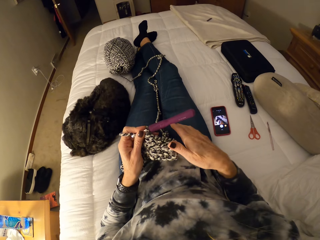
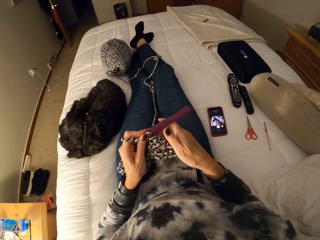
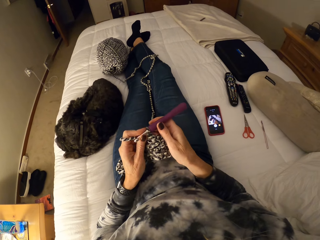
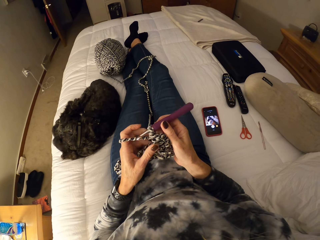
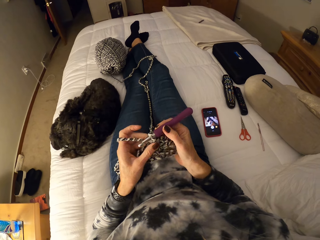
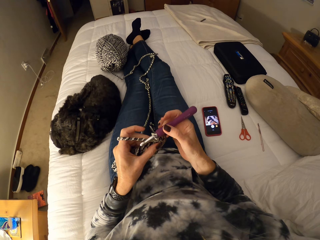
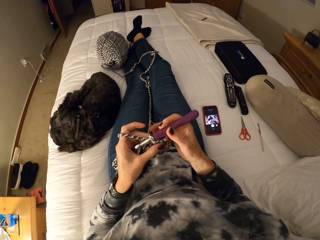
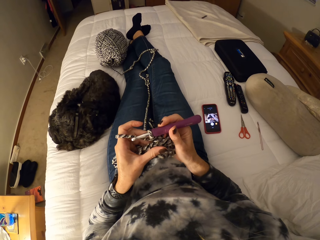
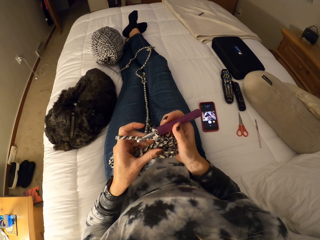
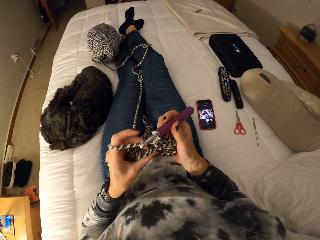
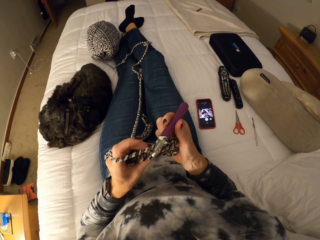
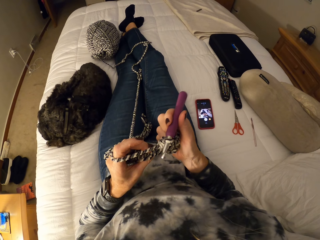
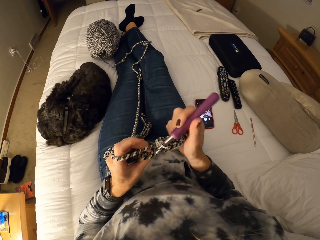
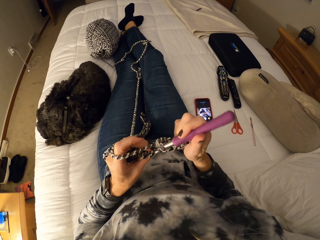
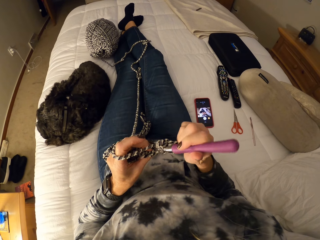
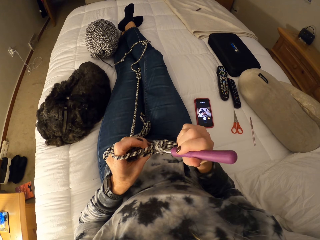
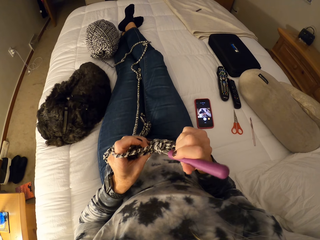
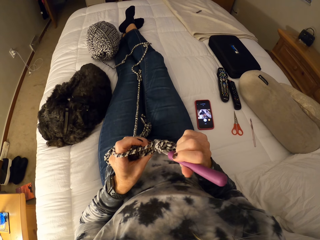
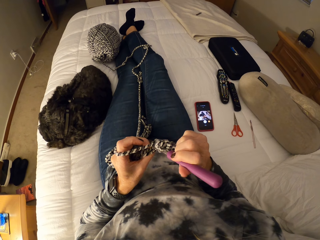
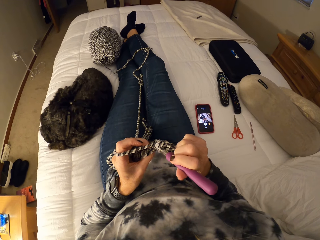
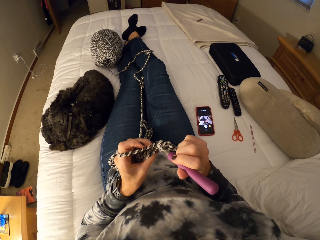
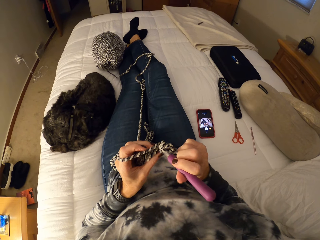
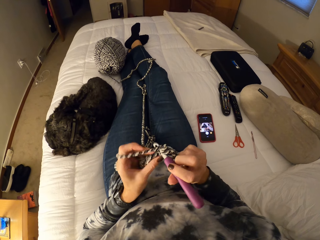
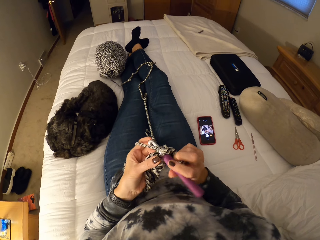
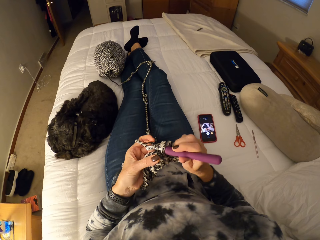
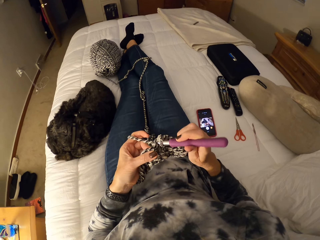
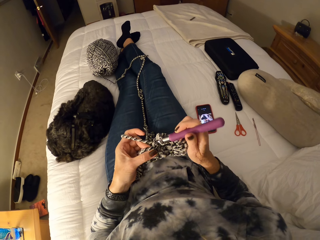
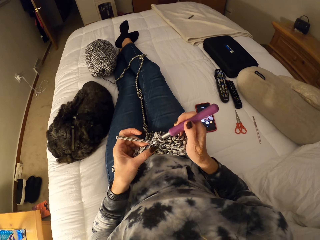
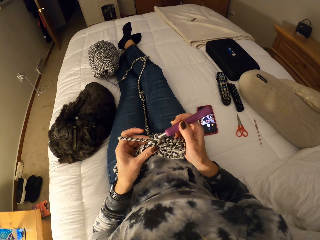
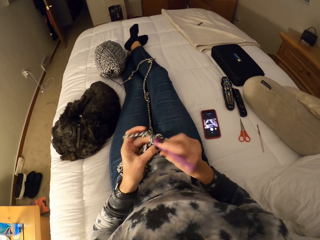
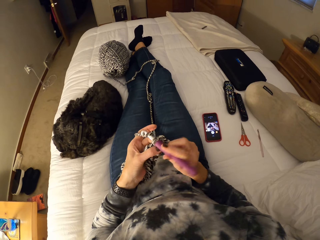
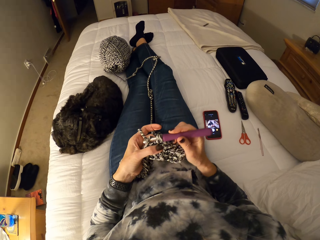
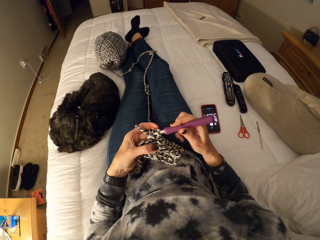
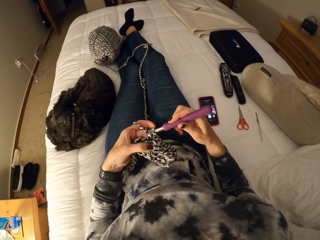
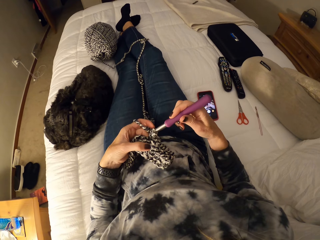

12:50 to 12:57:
The camera wearer continues crocheting the yarn.

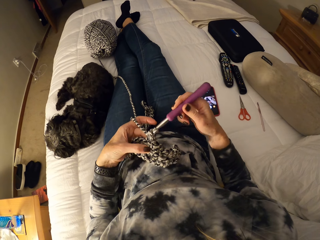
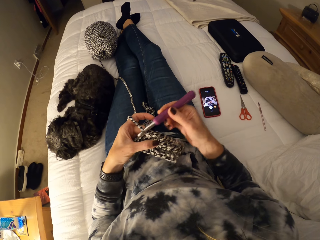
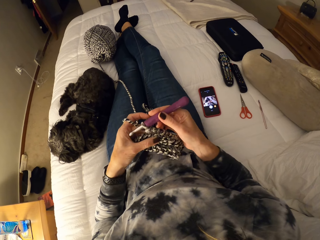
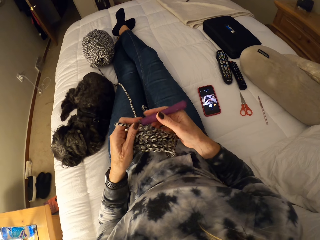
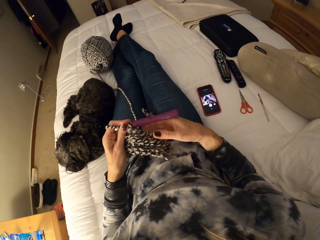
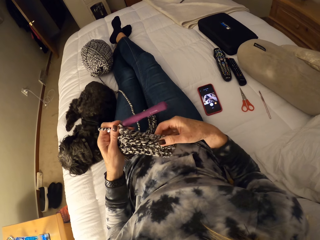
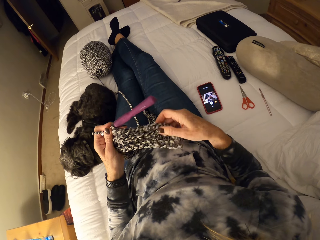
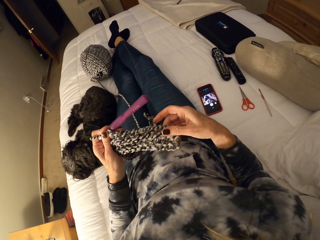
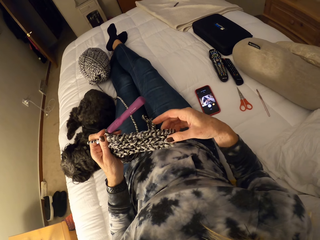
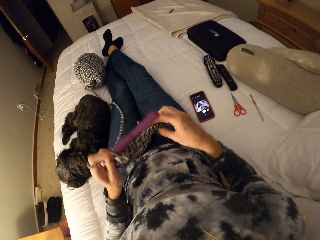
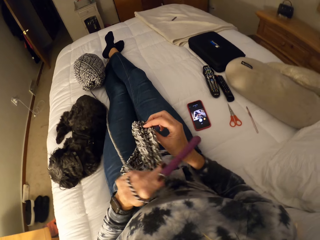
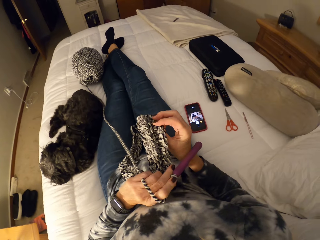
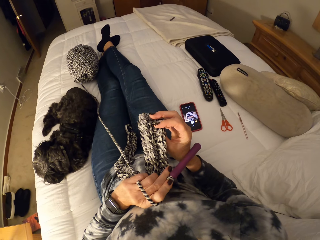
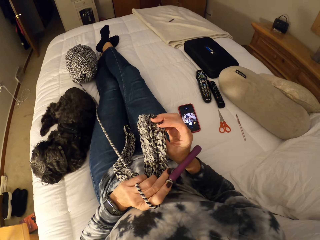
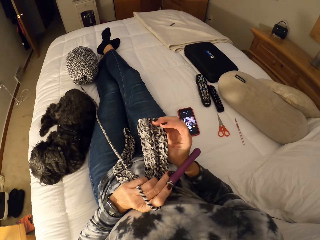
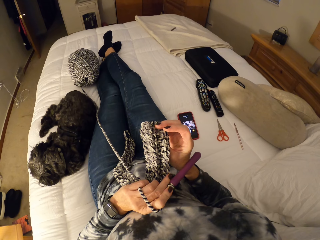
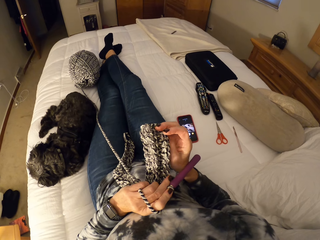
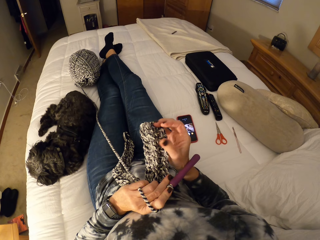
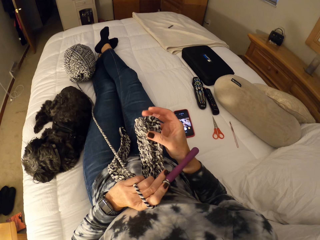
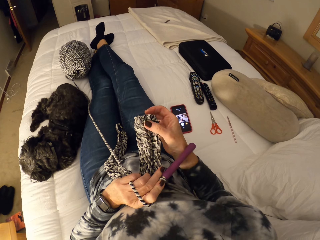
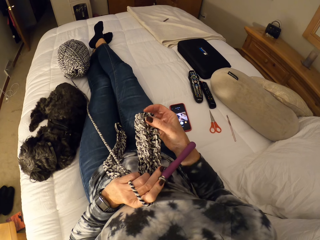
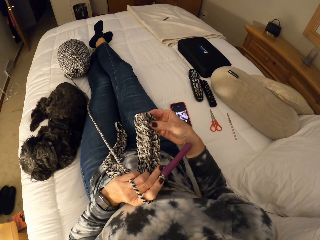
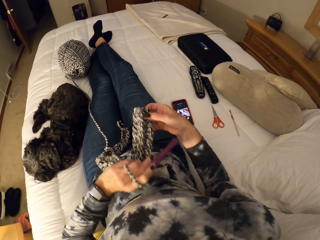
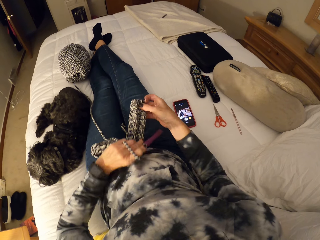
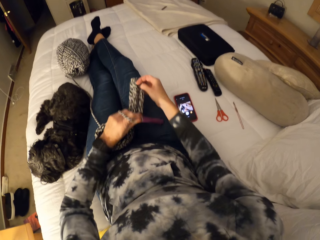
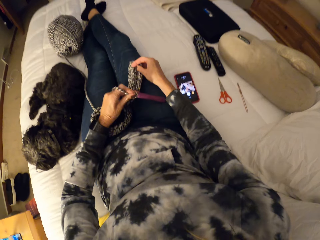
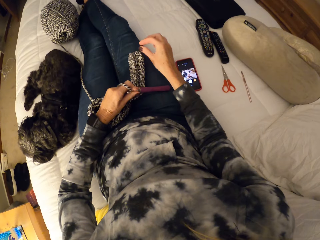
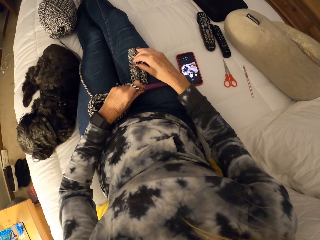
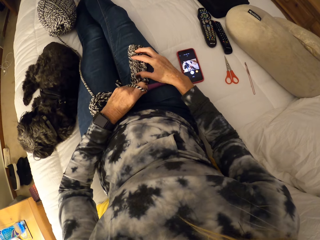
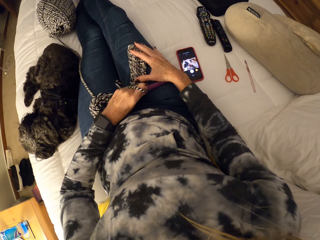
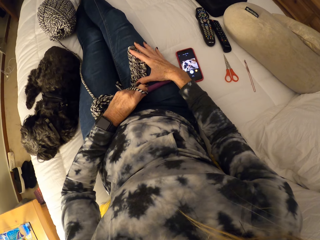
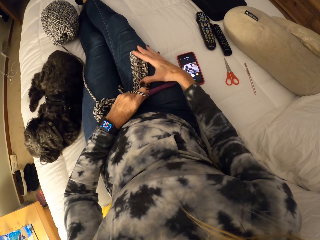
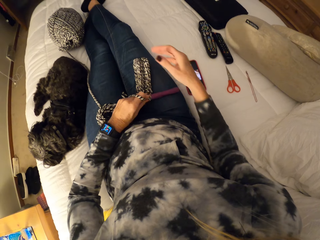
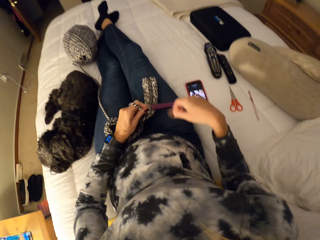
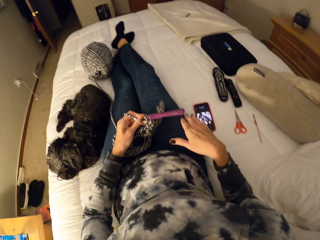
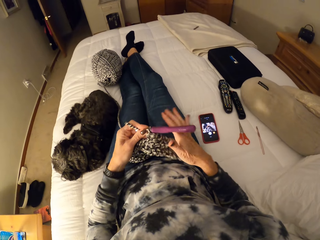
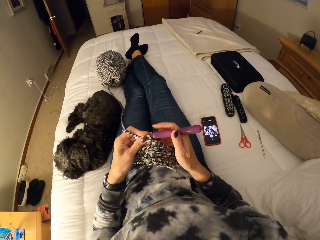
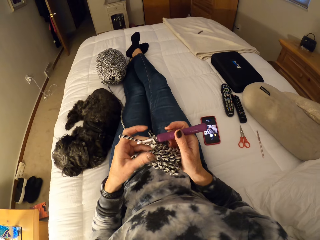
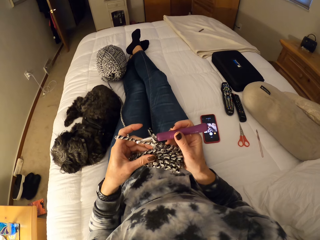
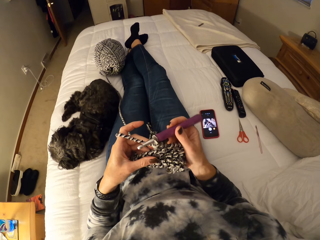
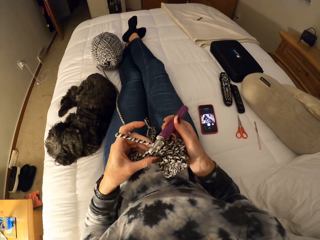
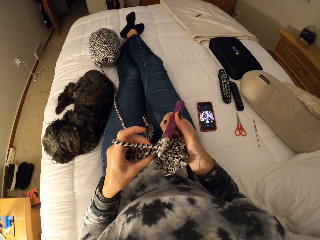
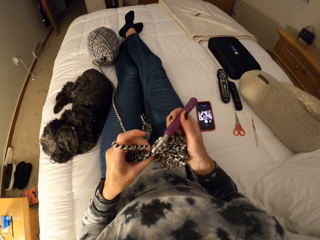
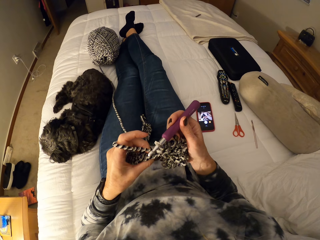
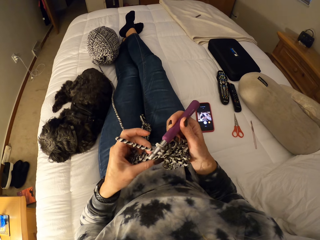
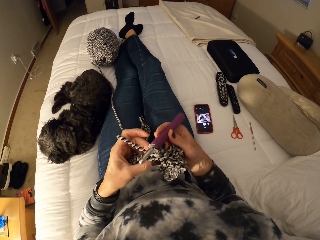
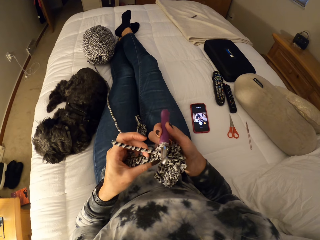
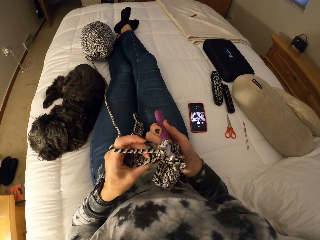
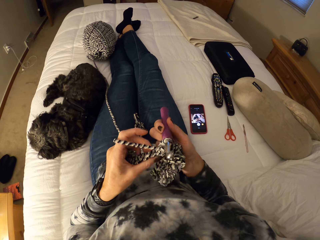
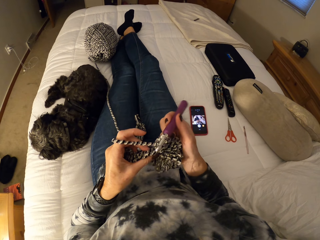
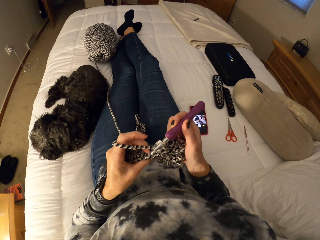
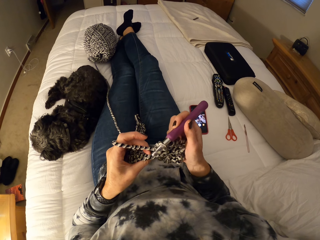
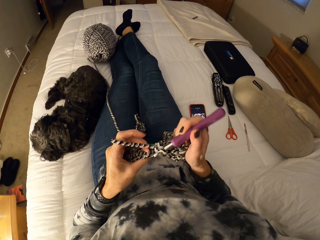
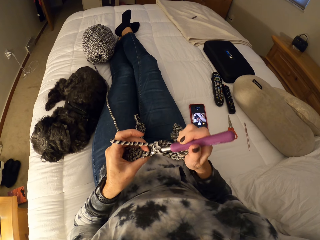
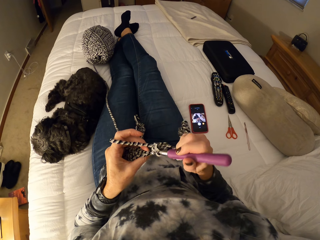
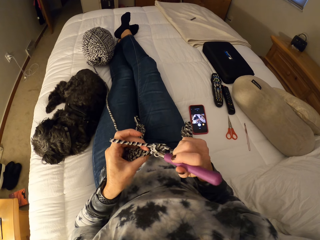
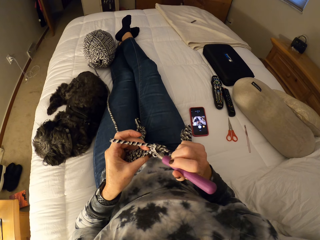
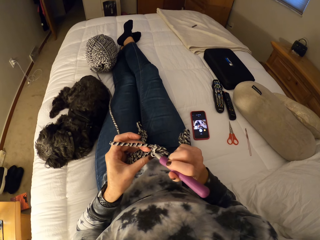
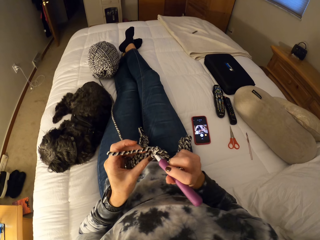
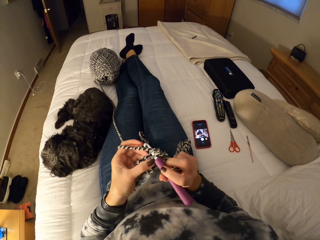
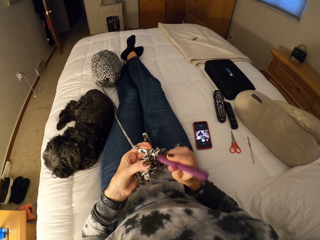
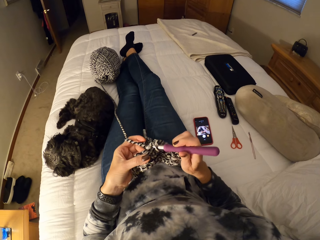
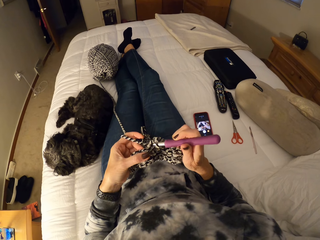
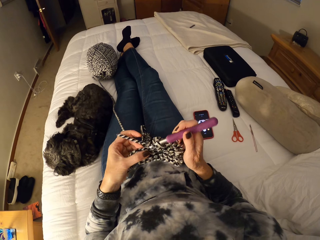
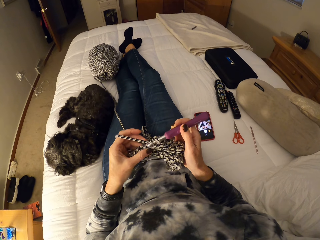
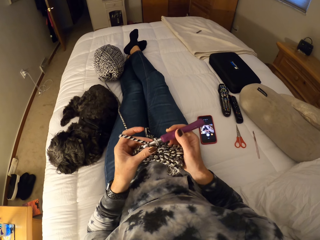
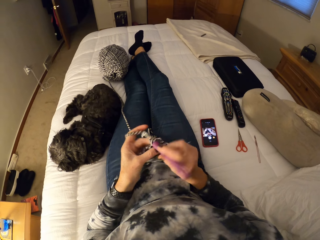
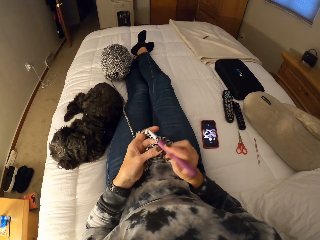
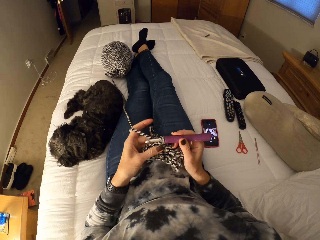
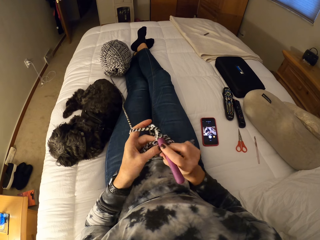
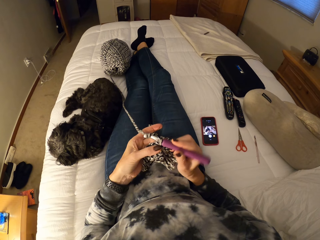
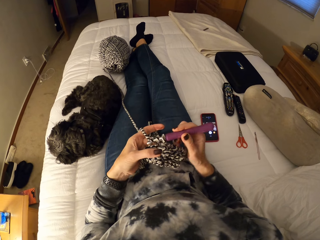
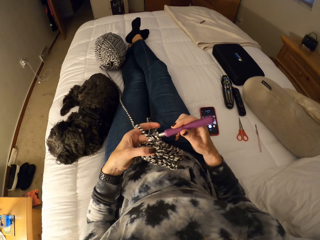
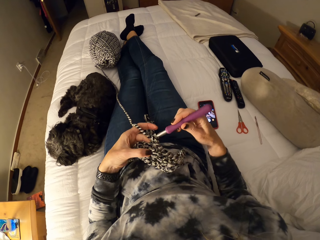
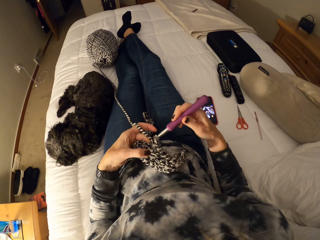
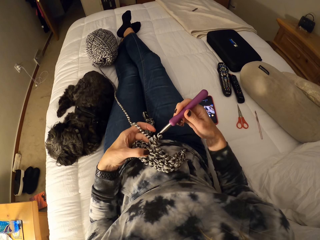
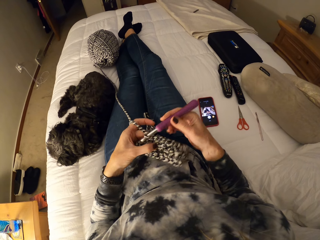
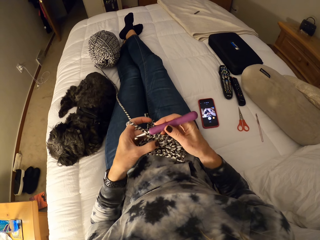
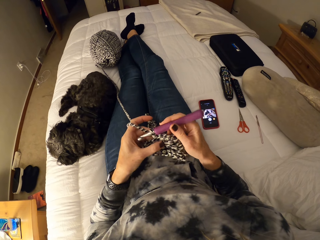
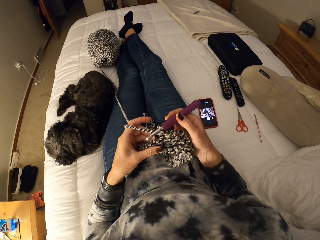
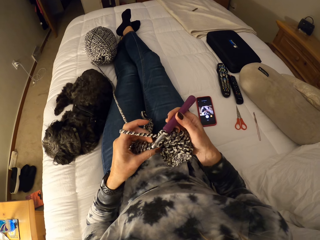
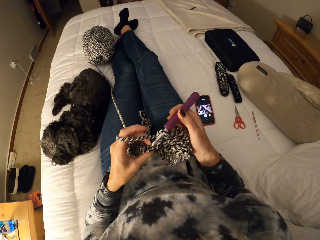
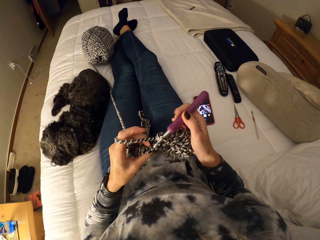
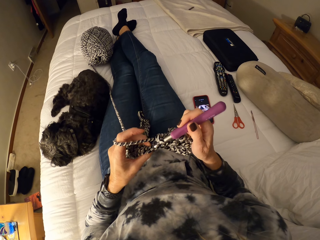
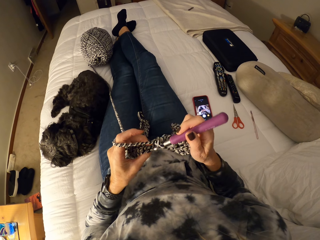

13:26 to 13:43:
The camera wearer turns the crochet or piece of woolen garment. She straightens the piece of woolen garment. She places the crochet on her lap. She lifts the piece of woolen garment from the lap. She continues crocheting the yarn. She knits.
